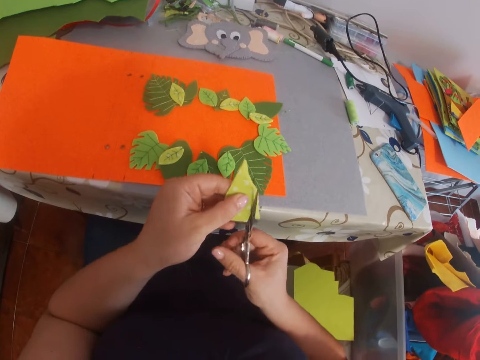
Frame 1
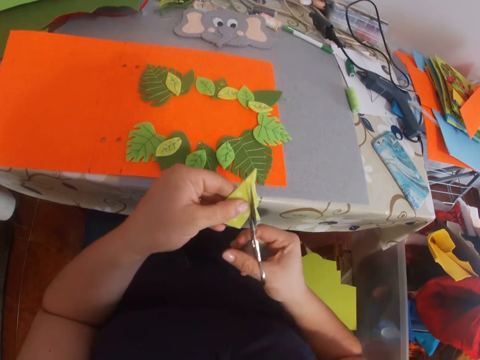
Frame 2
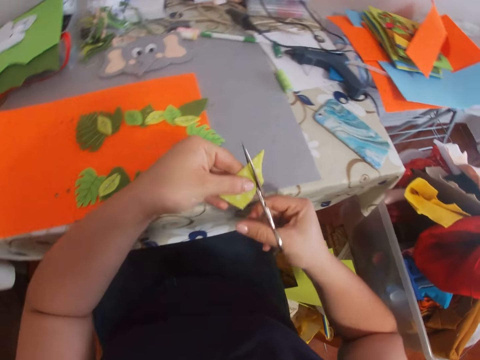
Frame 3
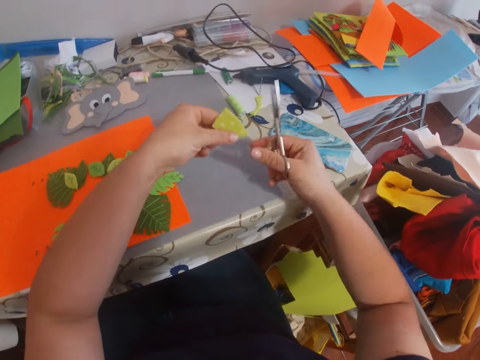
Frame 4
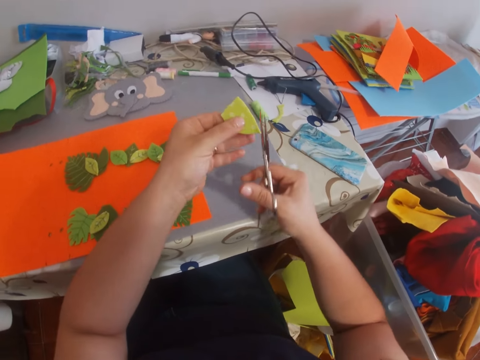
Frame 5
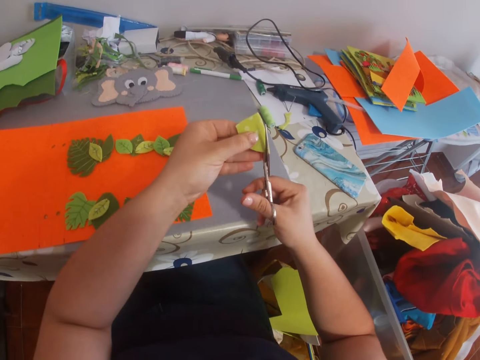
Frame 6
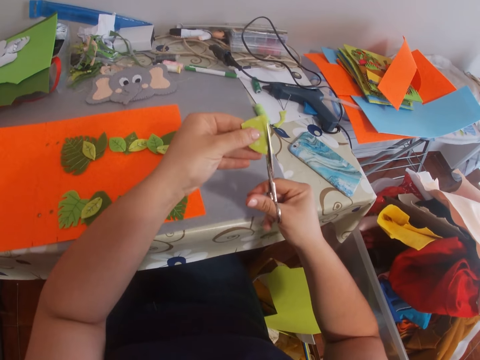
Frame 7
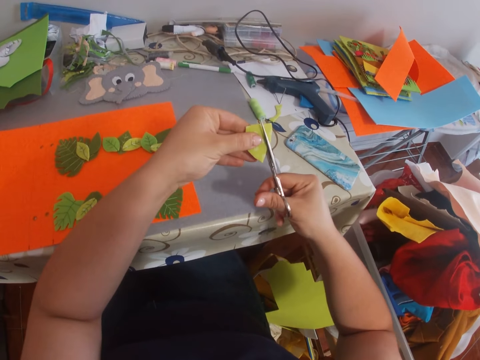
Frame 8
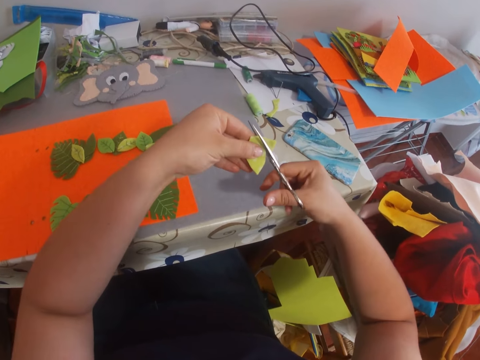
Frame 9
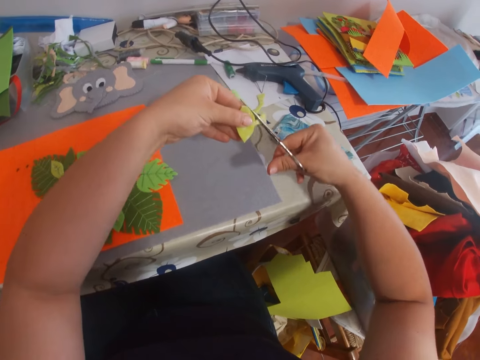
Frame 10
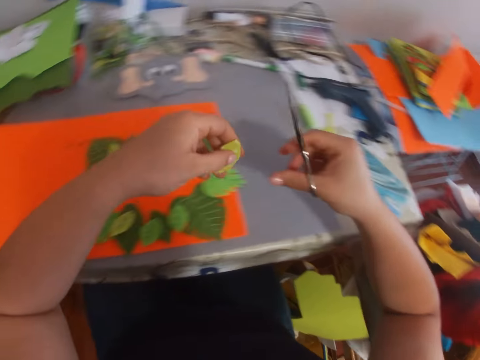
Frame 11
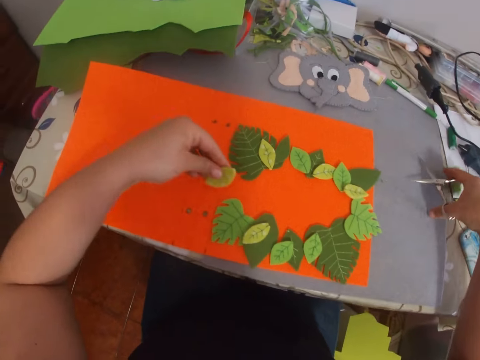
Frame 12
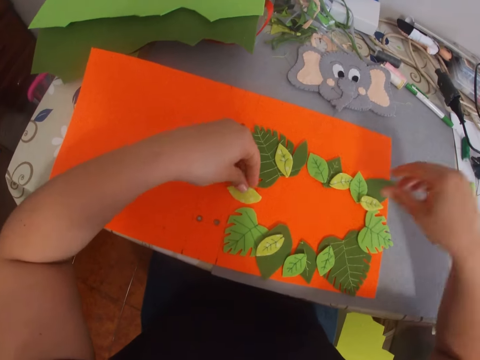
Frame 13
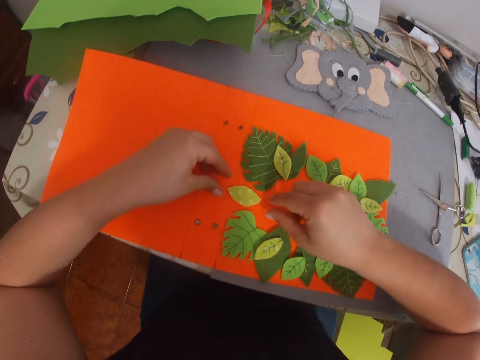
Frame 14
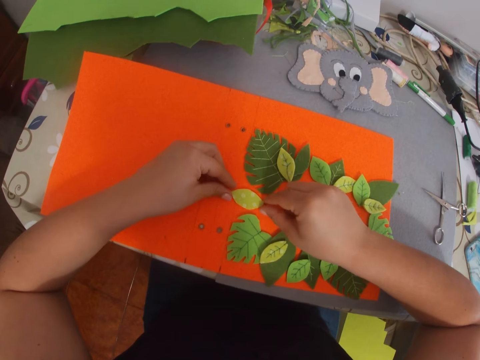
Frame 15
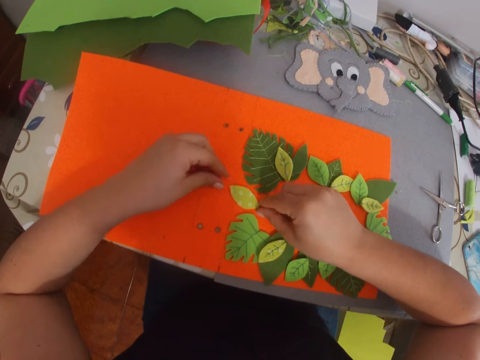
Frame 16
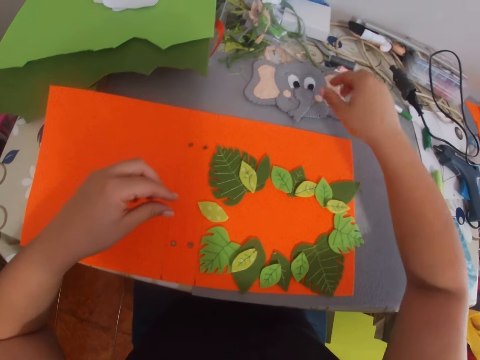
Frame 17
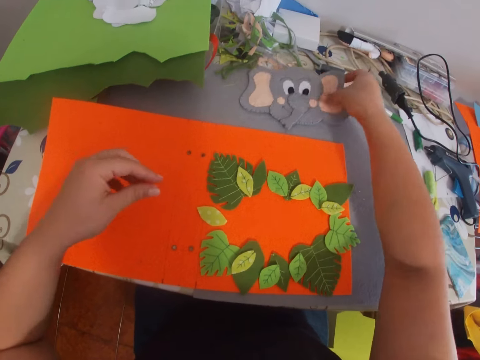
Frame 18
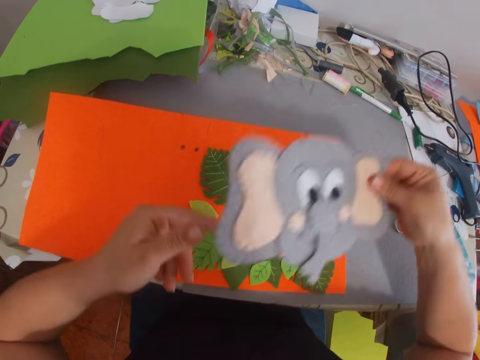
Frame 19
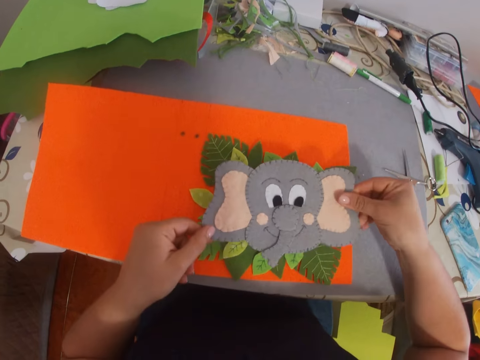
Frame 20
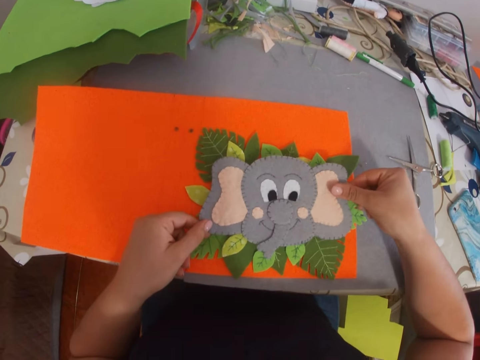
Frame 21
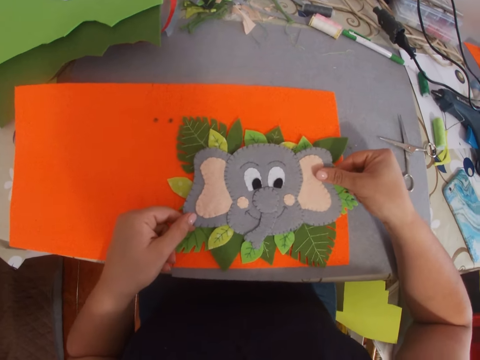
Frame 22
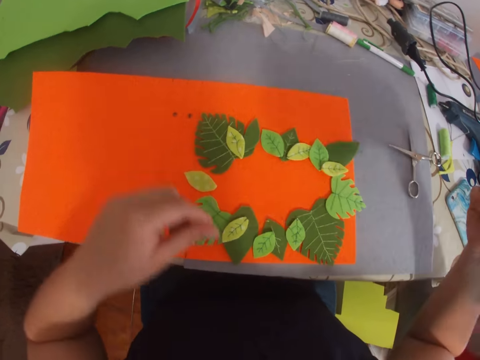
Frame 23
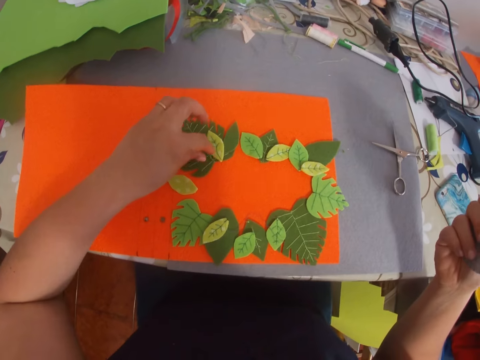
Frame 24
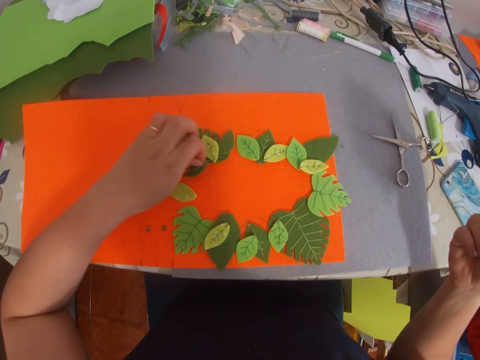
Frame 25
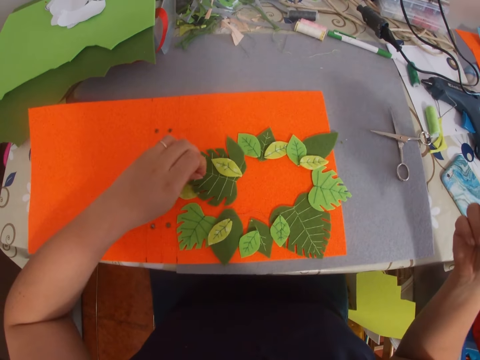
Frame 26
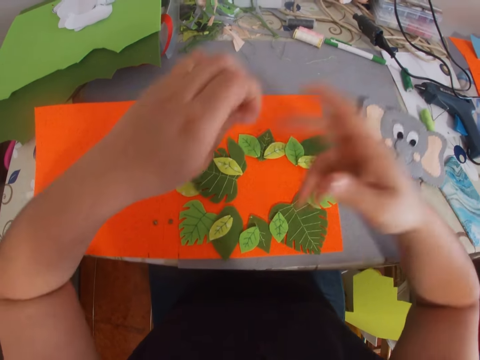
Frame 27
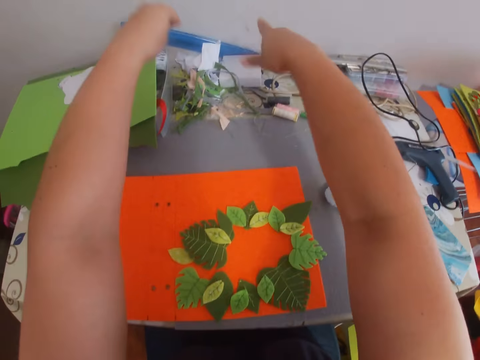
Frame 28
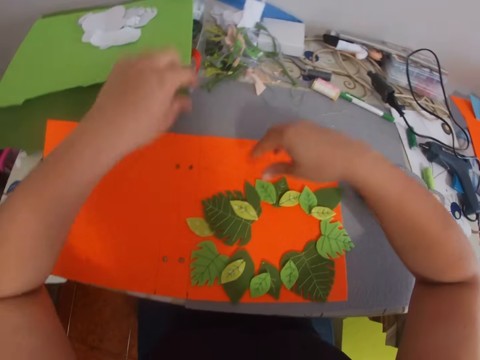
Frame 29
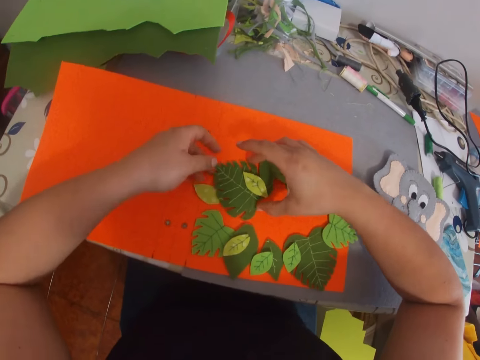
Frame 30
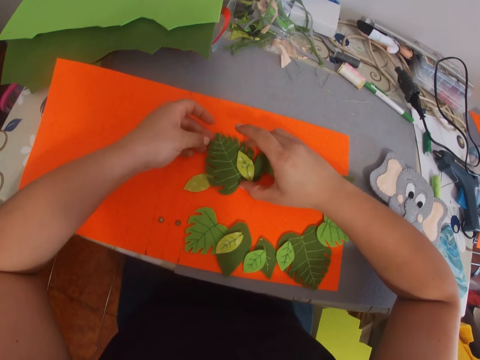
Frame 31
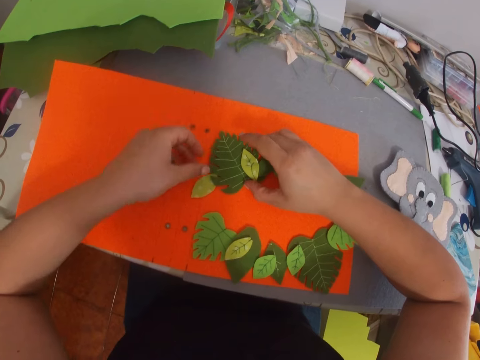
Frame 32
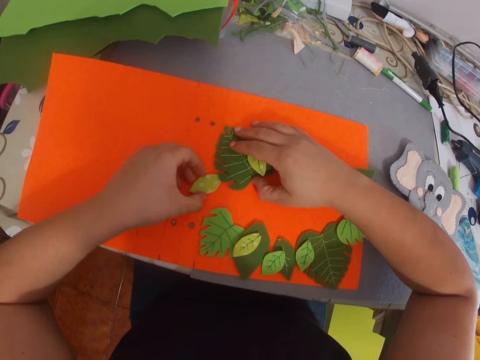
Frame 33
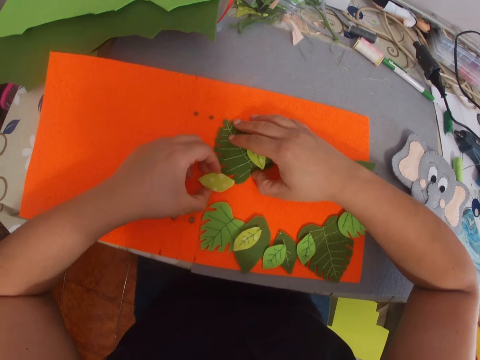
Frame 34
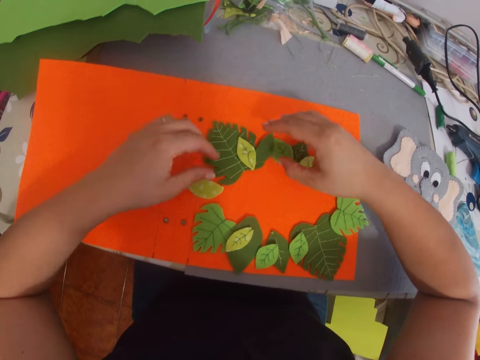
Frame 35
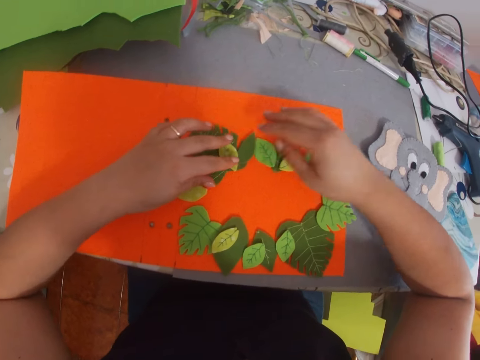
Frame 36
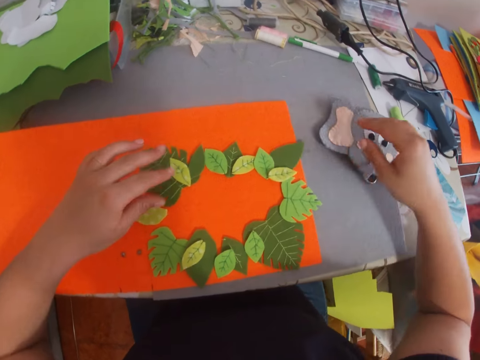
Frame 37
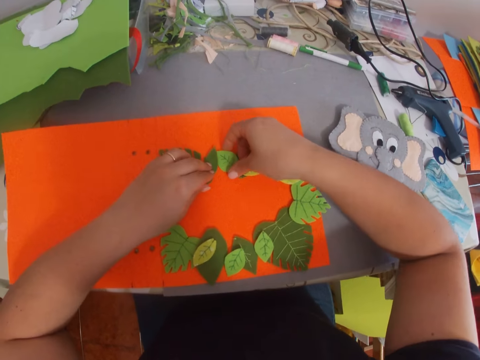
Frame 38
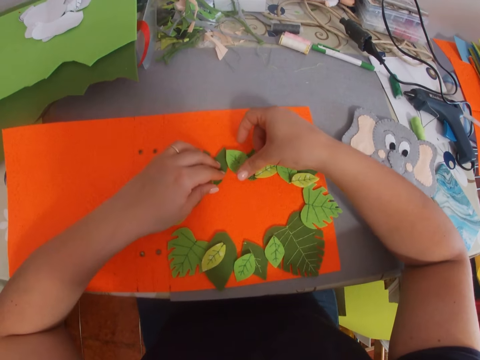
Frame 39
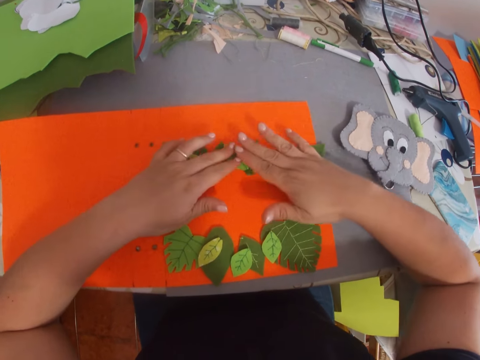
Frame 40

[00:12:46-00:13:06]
The camera wearer trims a piece of manila paper. They put craft work on the manila paper. They arrange pieces of decorated paper on the paper. They pick the craft work from the table. They put the craft work or doll on the manila paper. They remove something from the craft work. They arrange craft material on the manila paper.

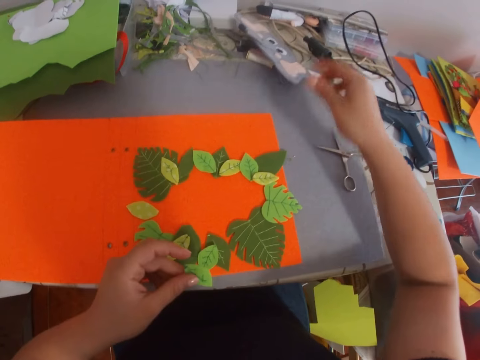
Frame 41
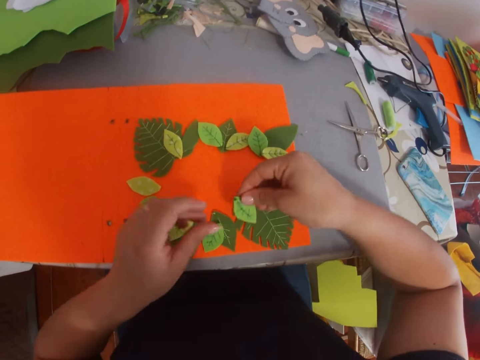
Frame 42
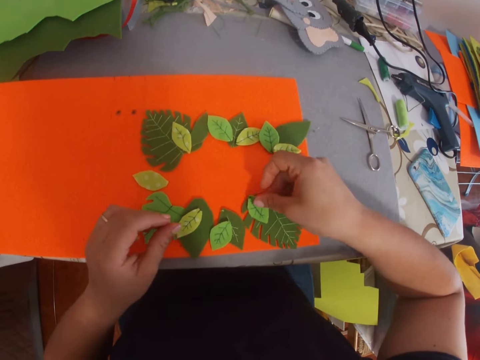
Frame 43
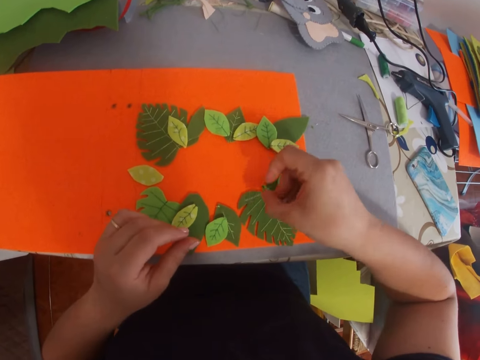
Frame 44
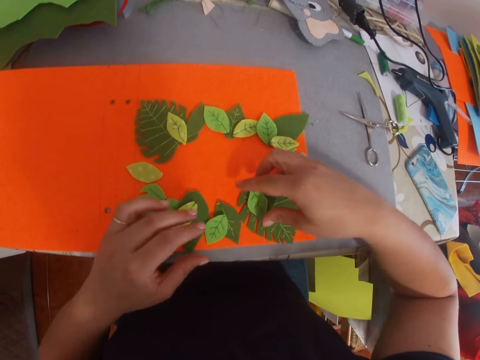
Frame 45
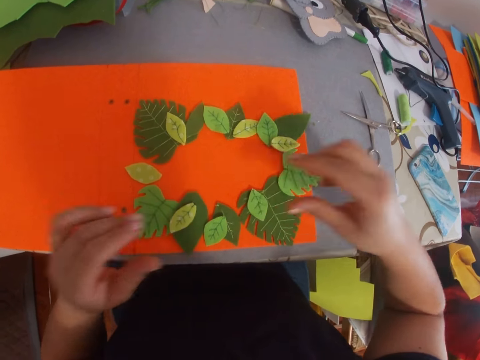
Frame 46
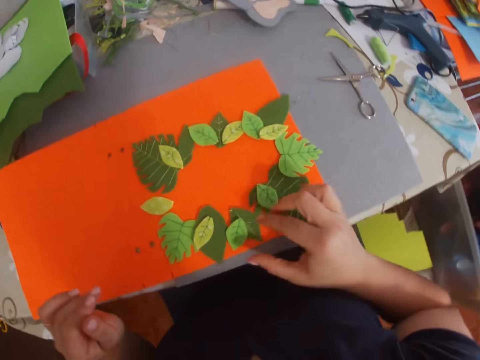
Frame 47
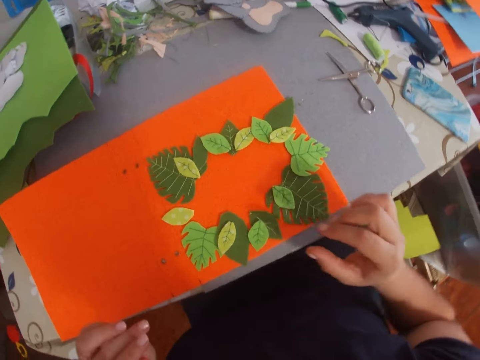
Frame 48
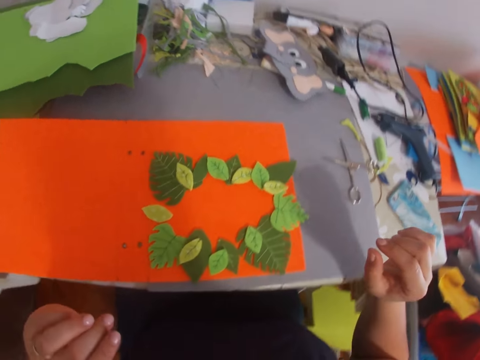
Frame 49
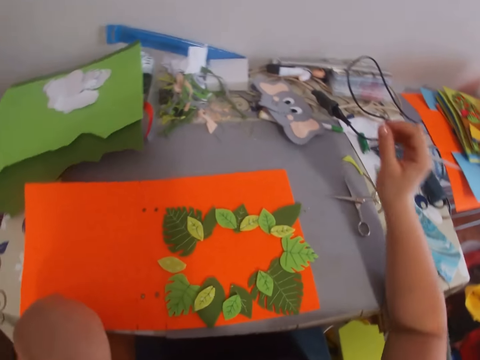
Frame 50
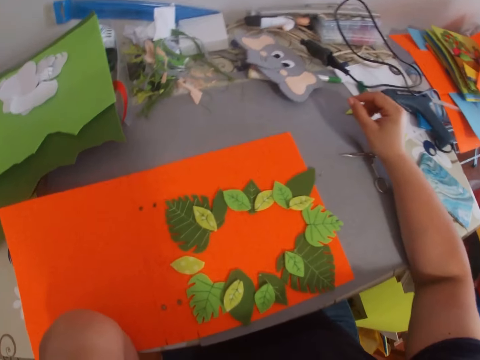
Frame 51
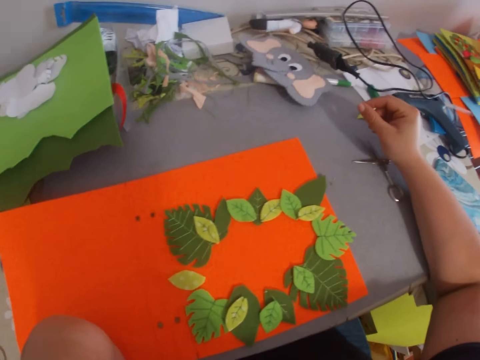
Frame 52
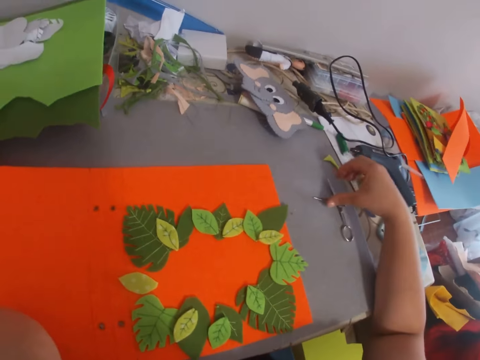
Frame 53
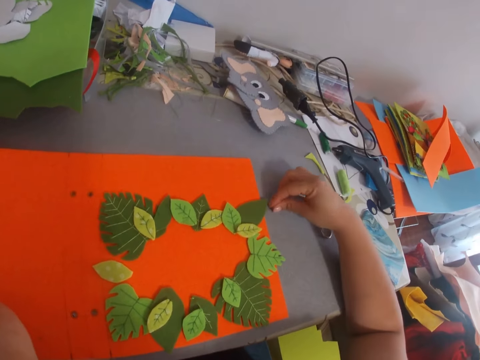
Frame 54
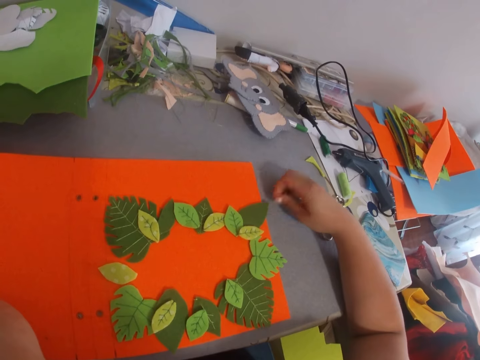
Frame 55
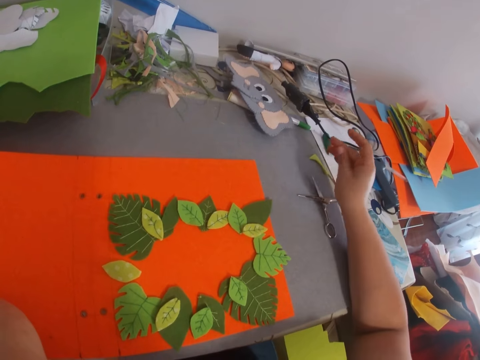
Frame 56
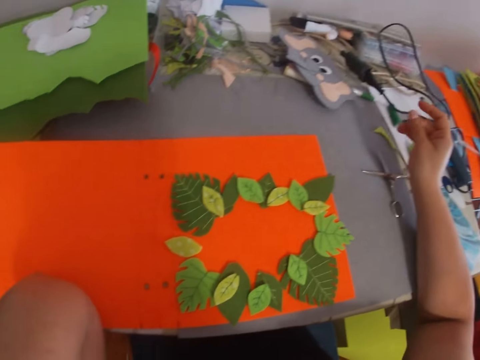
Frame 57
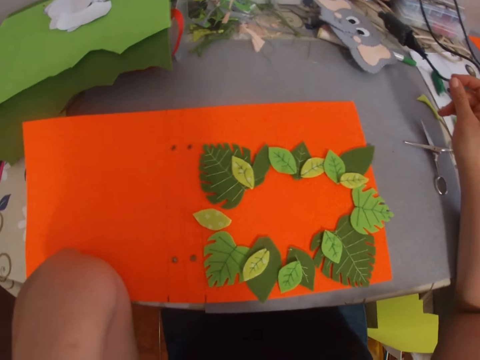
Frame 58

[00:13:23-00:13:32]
The camera wearer drops a piece of art work on the table. They arrange craft work on the manila paper. They look at the decorated papers. They pick something from the table.
